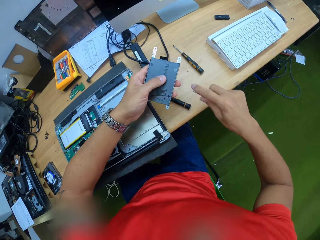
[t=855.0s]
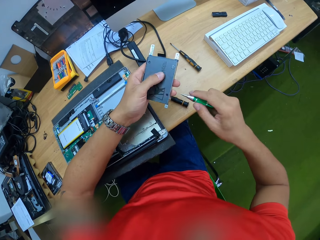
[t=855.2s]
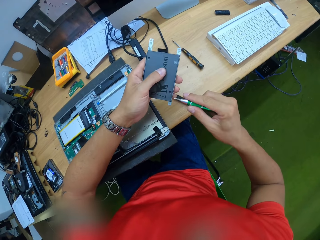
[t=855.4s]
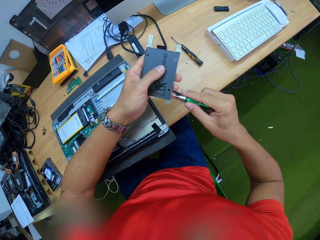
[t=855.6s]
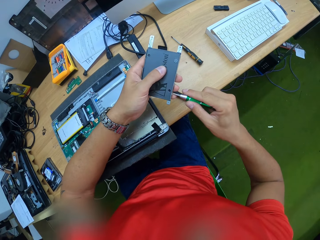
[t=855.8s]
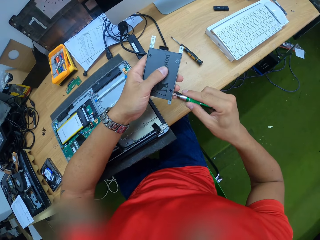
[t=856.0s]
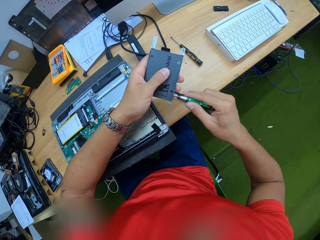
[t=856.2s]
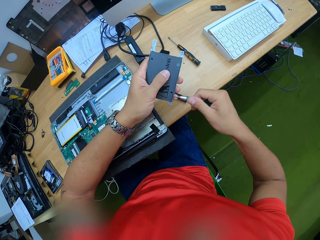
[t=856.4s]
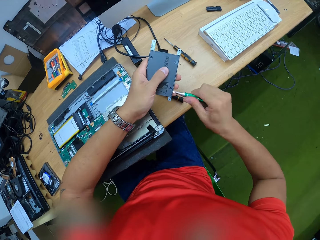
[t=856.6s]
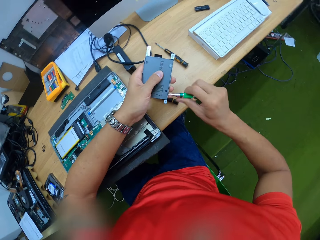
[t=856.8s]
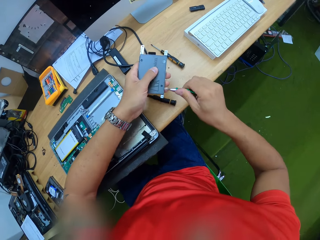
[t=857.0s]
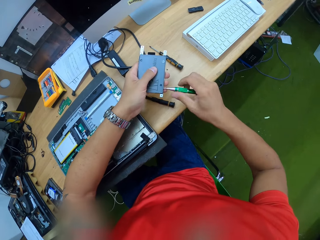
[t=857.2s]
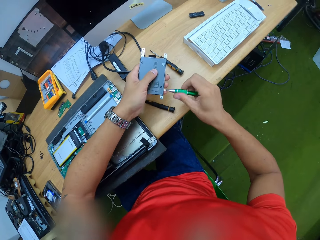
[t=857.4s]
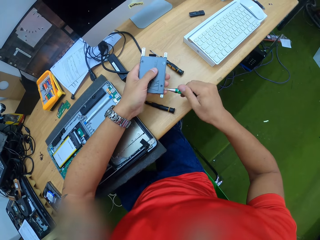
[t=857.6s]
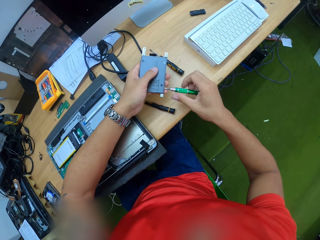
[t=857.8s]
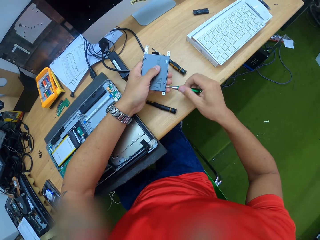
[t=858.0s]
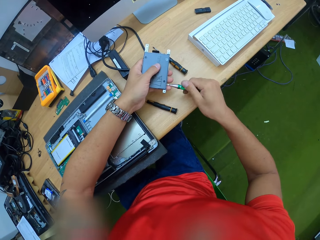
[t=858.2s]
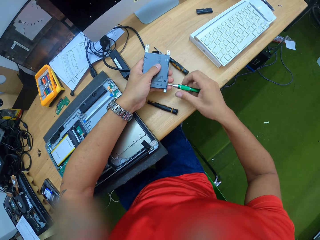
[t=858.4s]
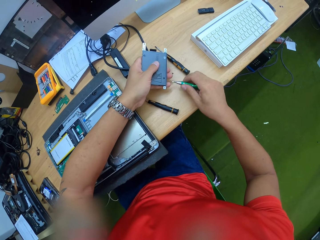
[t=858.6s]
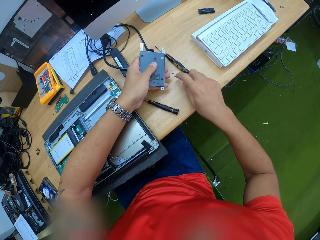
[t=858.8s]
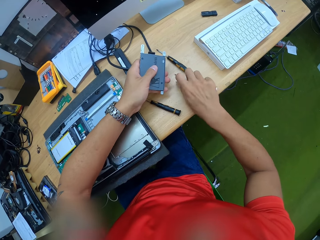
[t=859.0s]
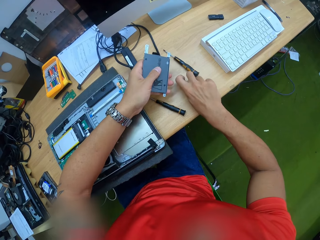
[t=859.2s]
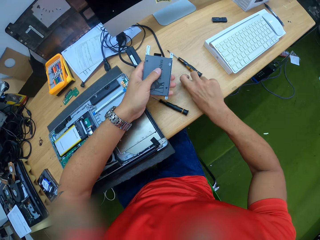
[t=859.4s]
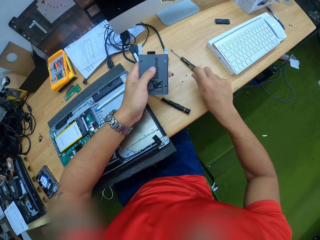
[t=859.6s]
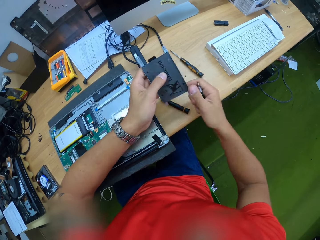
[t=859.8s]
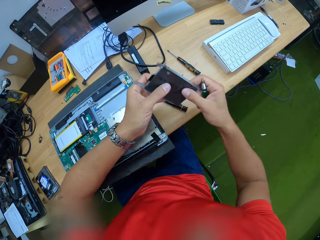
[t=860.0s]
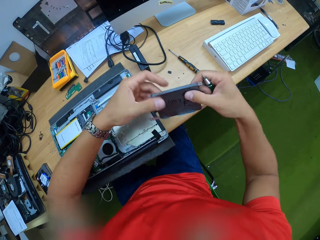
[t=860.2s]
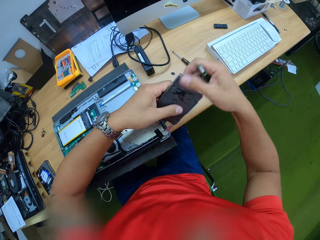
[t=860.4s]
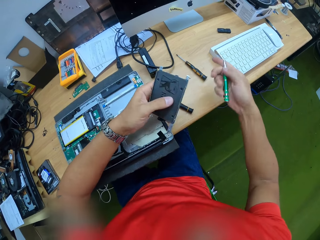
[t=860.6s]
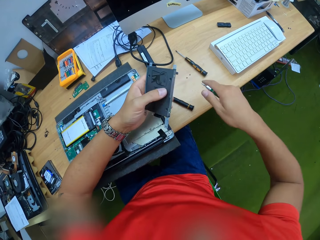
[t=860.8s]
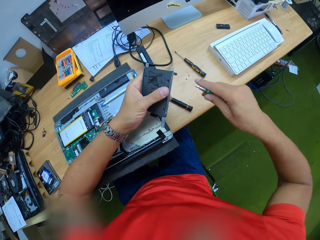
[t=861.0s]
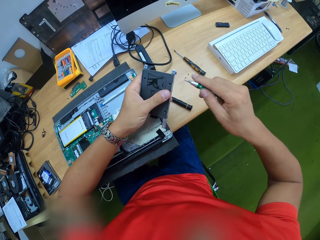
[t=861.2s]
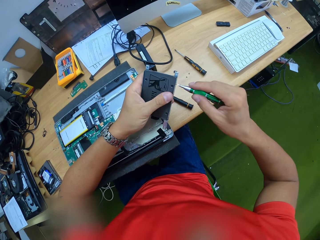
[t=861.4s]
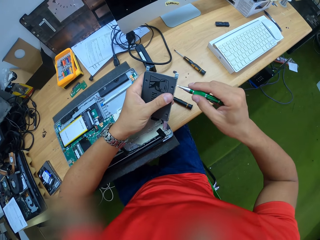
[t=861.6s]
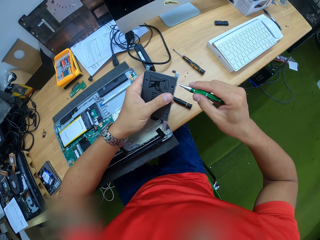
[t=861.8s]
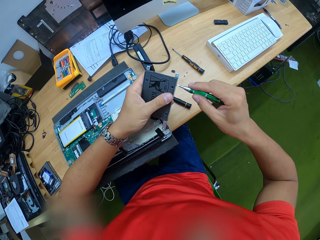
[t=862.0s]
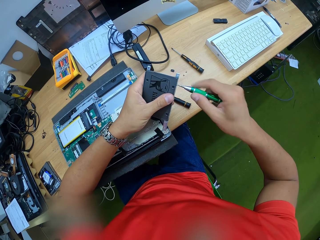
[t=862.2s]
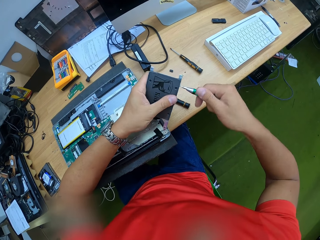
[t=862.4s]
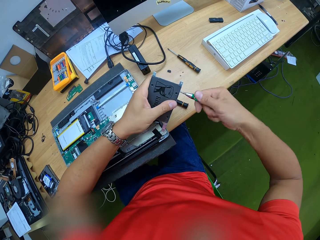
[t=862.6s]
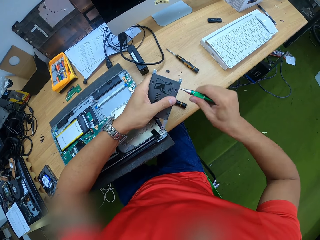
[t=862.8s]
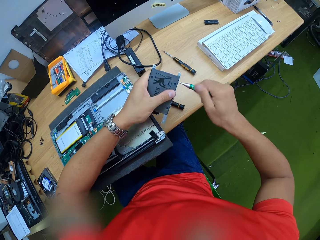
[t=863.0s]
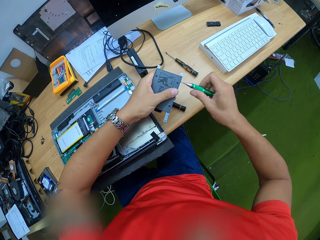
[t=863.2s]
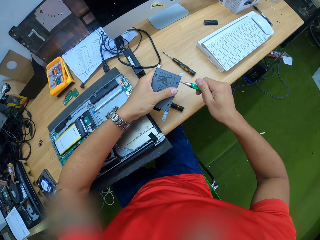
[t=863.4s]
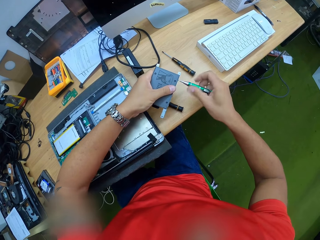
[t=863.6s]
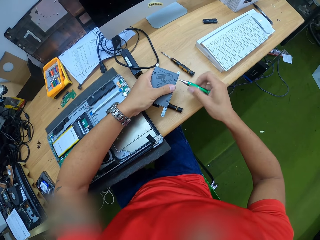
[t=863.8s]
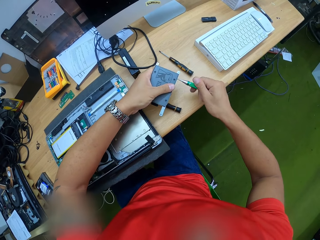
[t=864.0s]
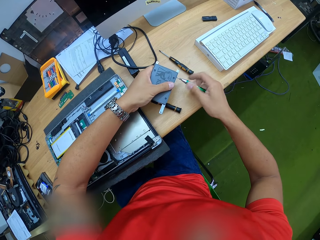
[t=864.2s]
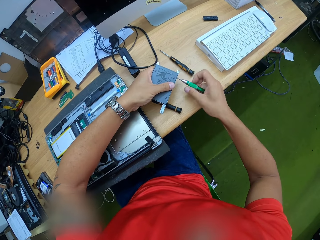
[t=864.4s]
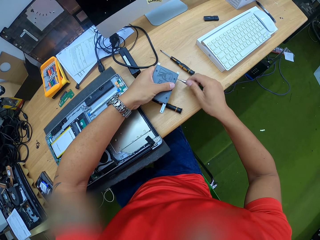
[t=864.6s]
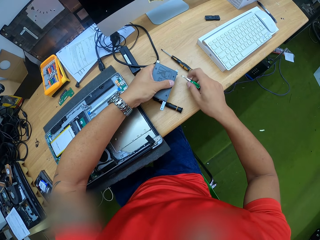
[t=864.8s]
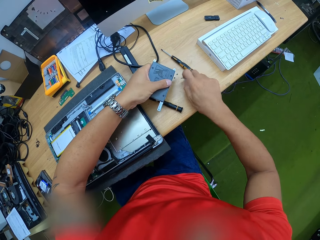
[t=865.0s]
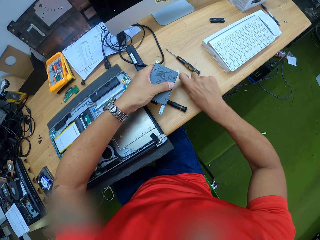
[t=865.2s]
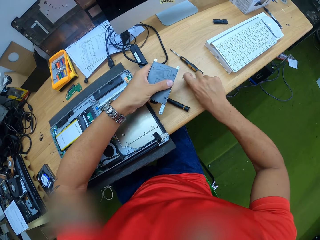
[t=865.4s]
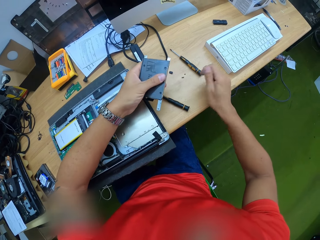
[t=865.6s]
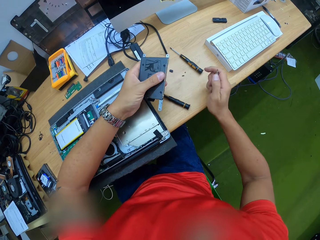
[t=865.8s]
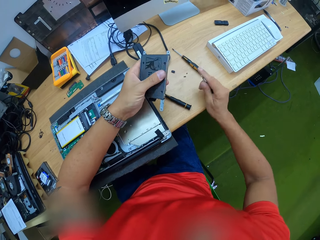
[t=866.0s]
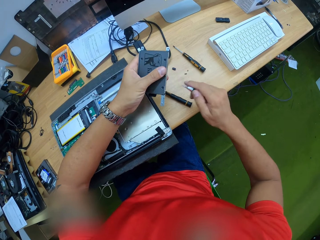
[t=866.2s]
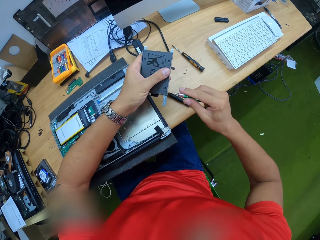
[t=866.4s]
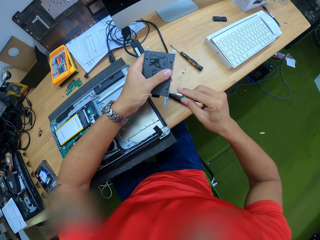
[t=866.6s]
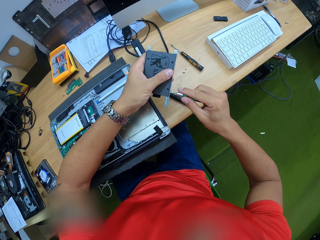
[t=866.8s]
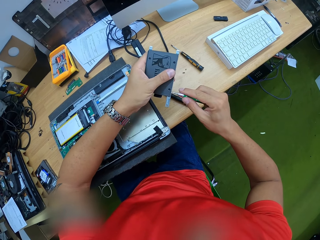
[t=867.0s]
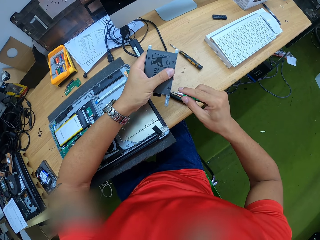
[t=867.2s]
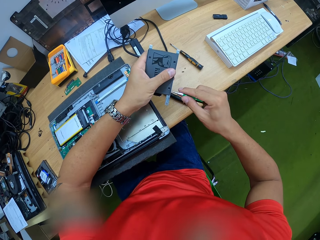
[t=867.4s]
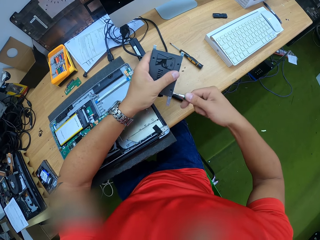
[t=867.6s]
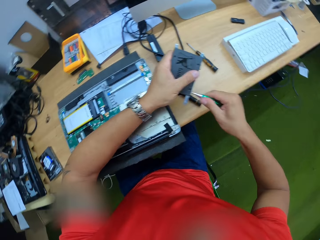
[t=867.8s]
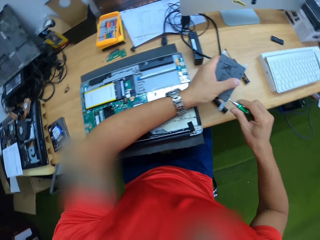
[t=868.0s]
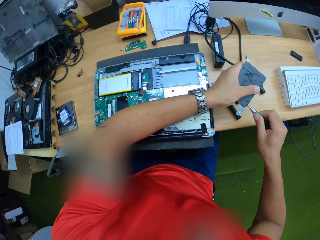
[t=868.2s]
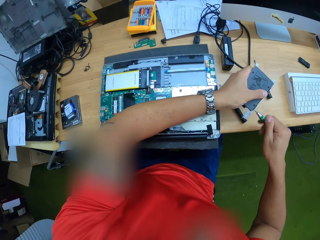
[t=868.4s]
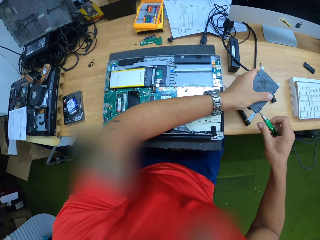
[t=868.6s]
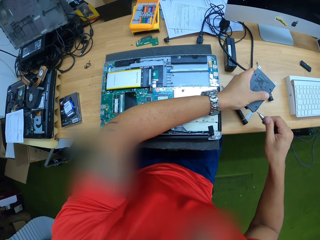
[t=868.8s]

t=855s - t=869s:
The camera wearer unscrews the hard disk casing in his left hand with the screwdriver in his right hand. He drops the hard disk casing screw on the screwdriver on the work bench with his right hand. He holds the hard disk casing with his hands. He unscrews the hard disk casing in his left hand with the screwdriver in his right hand. He drops the hard disk casing screw on the screwdriver on the work bench with his right hand. He unscrews the hard disk casing in his left hand with the screwdriver in his right hand.

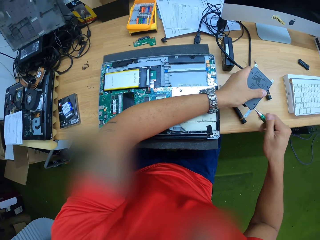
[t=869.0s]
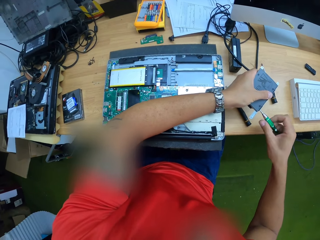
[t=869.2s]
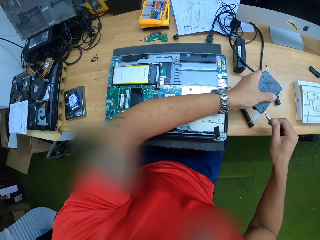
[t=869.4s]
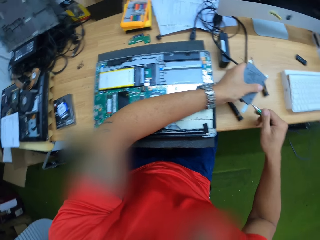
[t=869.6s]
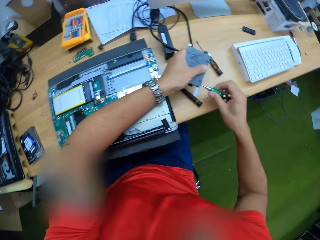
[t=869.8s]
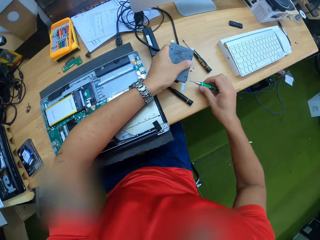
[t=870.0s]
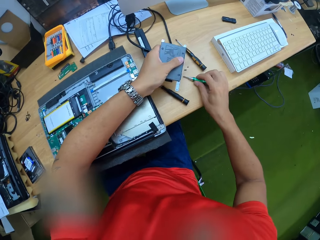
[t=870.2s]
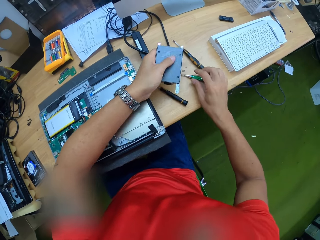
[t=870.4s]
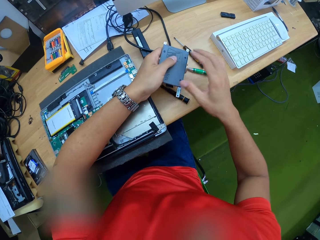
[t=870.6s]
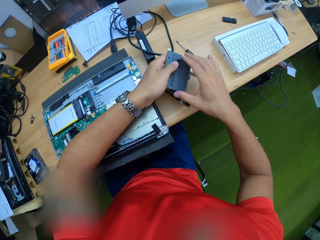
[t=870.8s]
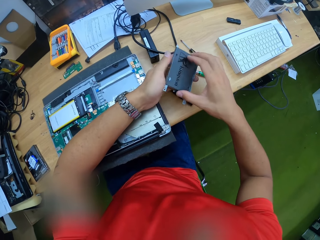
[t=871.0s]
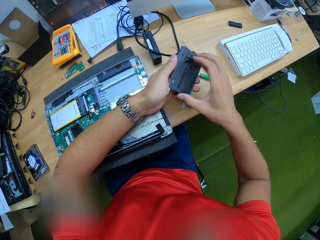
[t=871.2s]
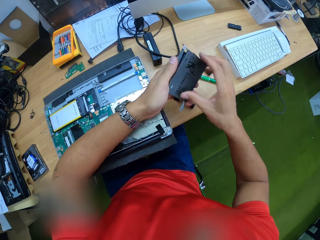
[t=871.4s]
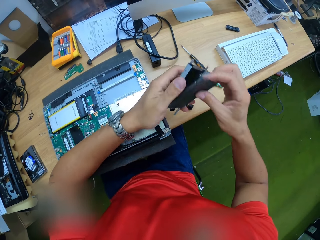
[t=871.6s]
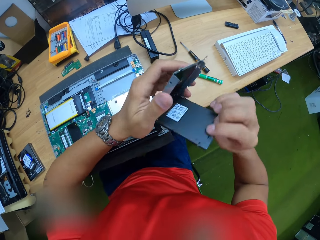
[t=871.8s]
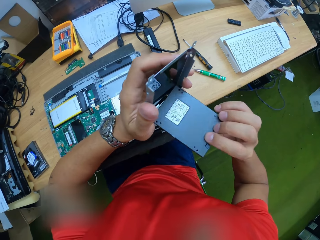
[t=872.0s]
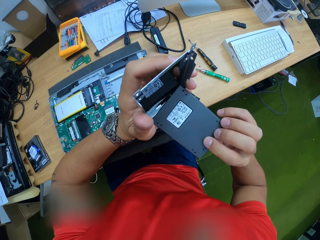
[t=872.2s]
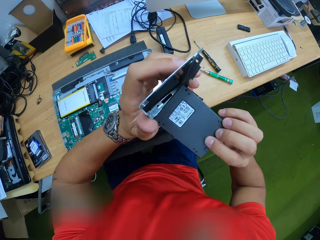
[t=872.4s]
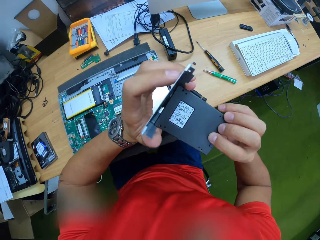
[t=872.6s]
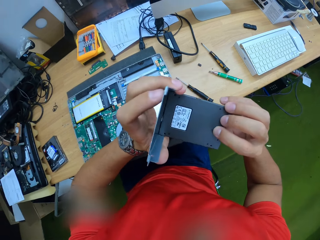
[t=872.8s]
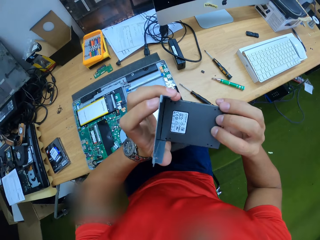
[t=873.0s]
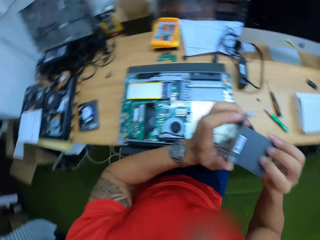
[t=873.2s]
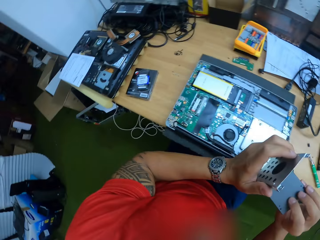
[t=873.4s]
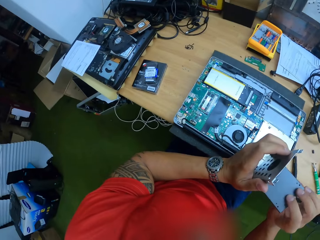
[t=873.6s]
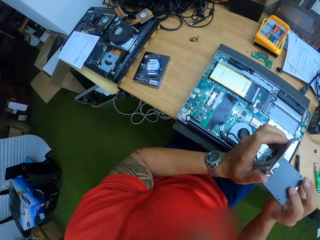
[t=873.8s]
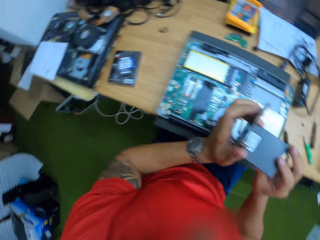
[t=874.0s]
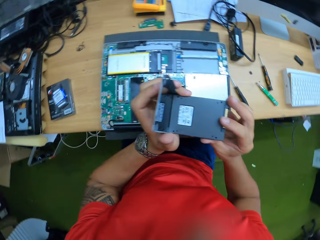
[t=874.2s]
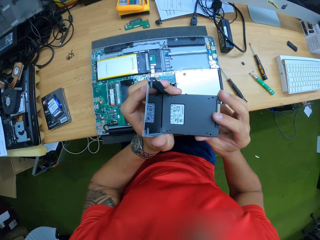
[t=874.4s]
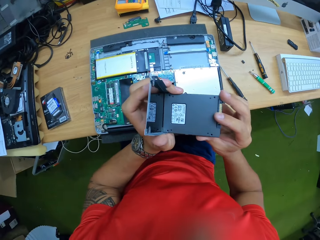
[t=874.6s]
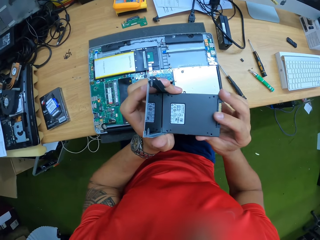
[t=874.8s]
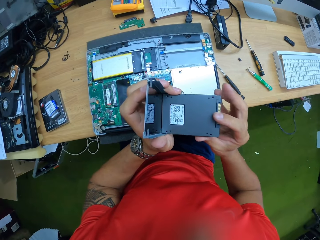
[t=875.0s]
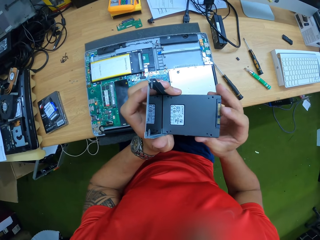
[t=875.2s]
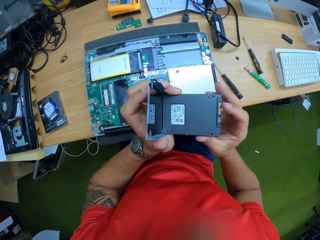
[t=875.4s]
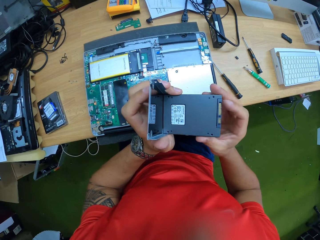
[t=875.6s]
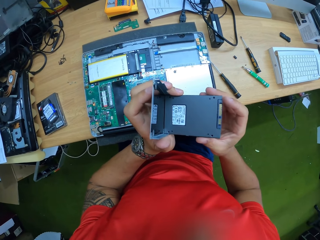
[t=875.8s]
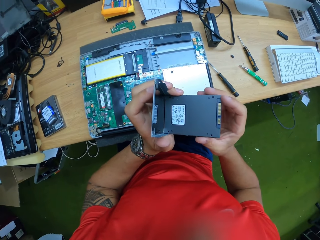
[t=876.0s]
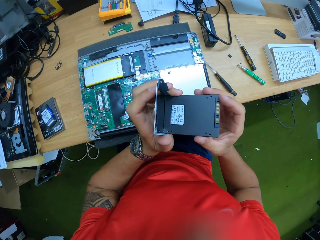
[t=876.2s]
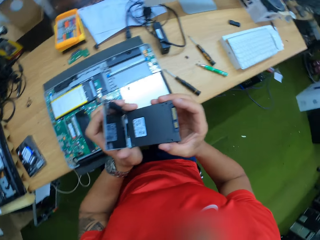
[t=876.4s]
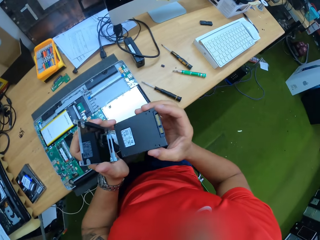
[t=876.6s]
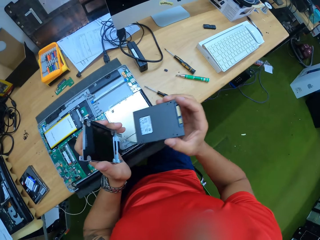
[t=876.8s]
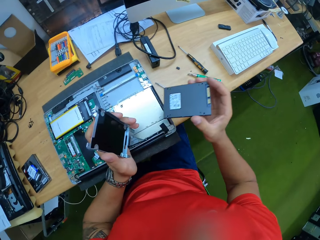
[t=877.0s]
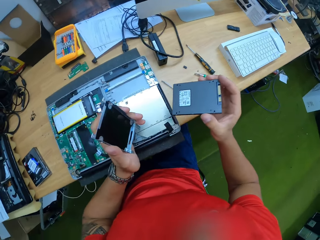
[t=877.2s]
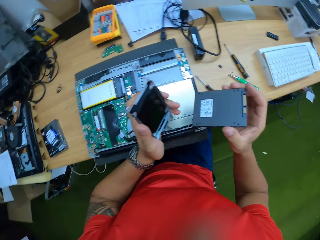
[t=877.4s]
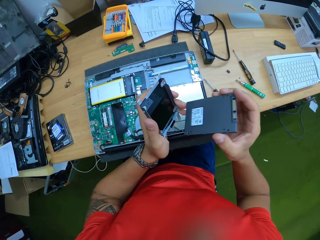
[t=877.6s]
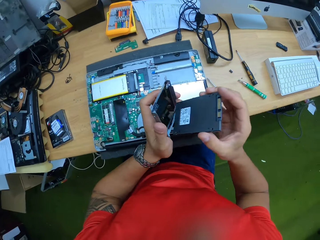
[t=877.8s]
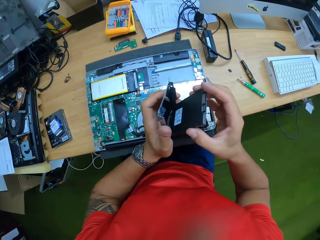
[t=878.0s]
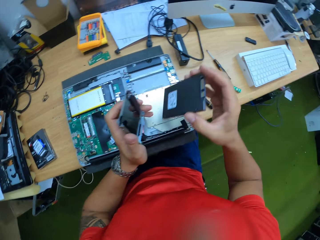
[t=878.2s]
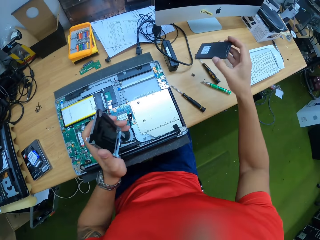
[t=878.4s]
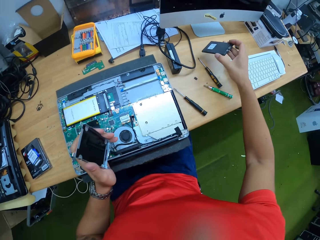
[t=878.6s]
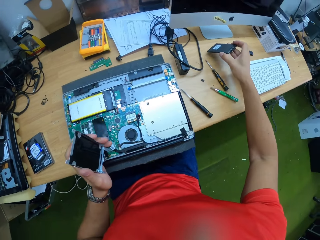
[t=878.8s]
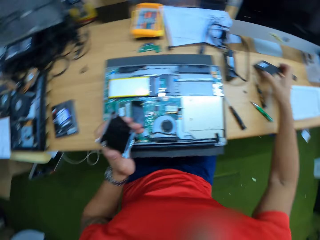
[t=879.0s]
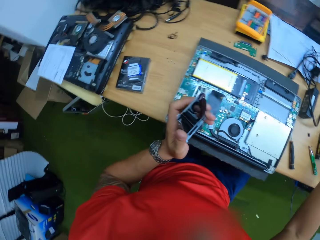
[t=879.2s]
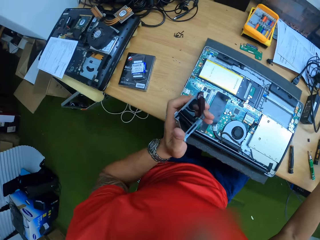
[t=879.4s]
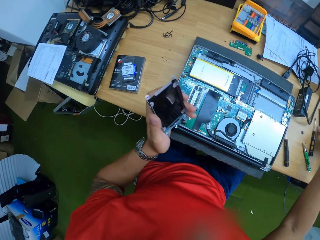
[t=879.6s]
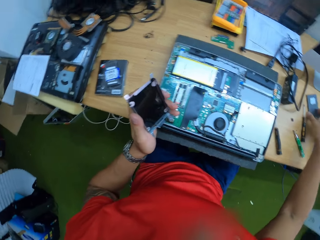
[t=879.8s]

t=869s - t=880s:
The camera wearer drops the screwdriver in his right hand on the work bench. He opens the hard disk casing with his hands. He looks at something. He drops a part of the hard disk casing on the work bench with his right hand.
